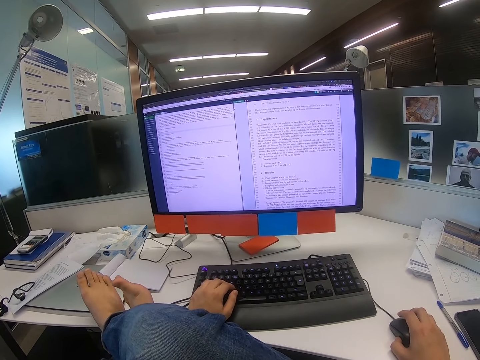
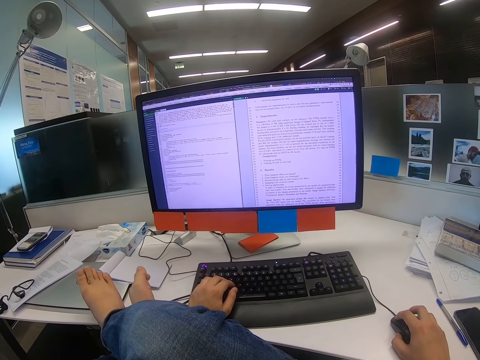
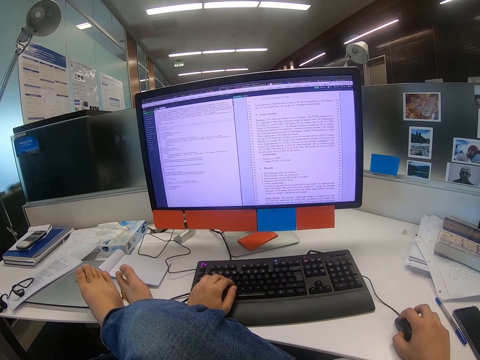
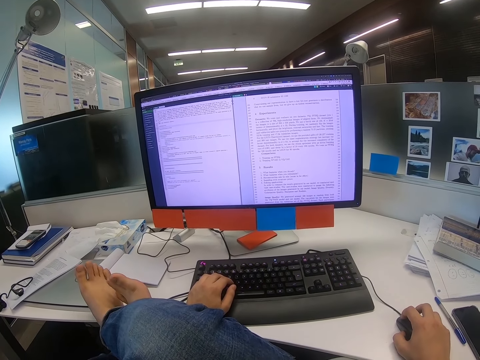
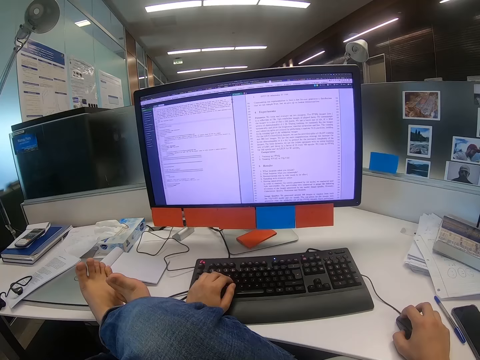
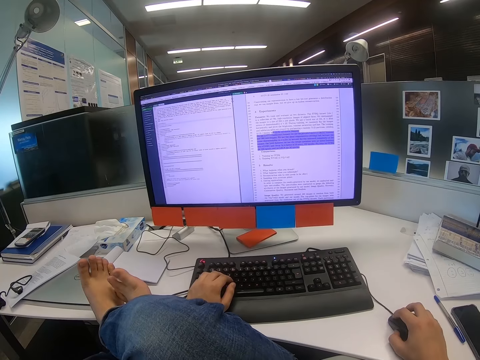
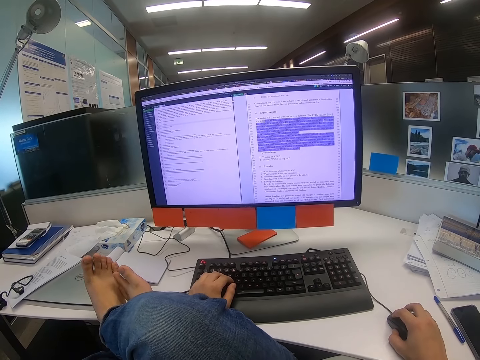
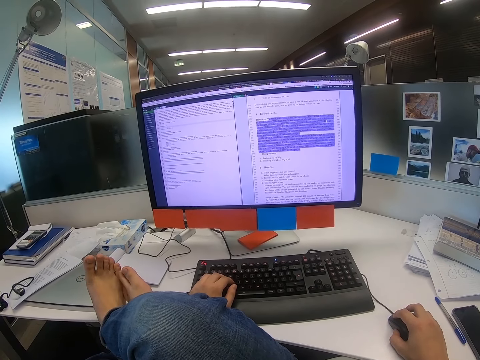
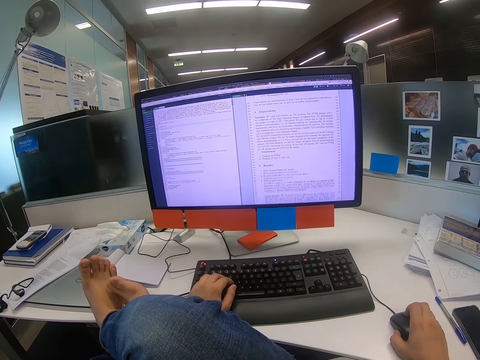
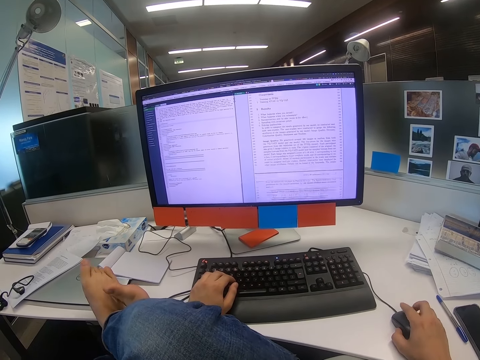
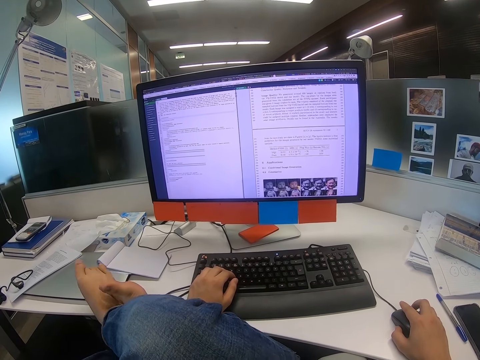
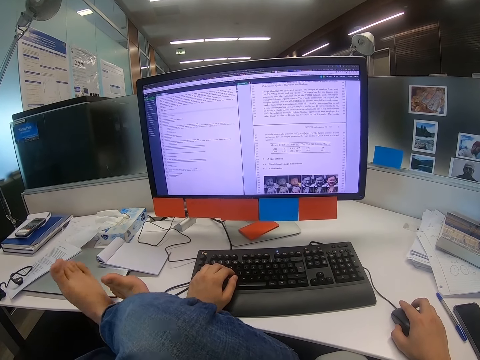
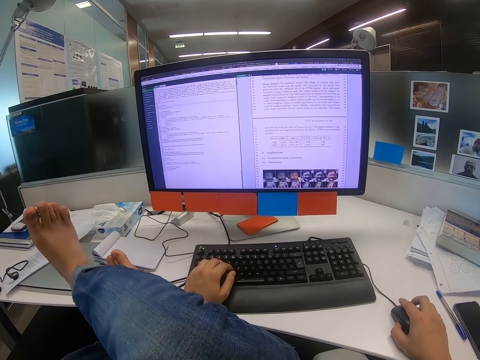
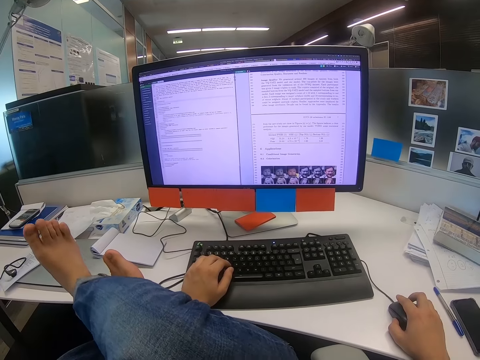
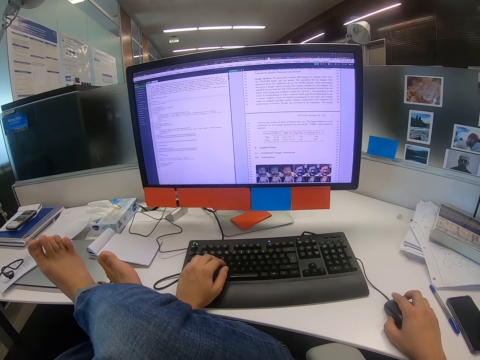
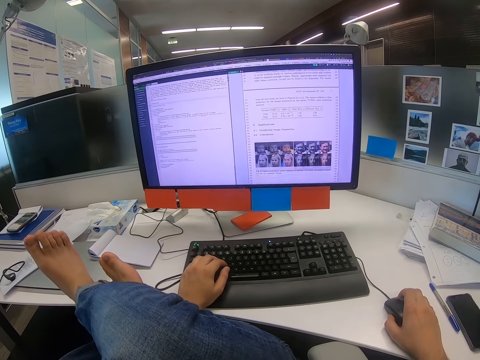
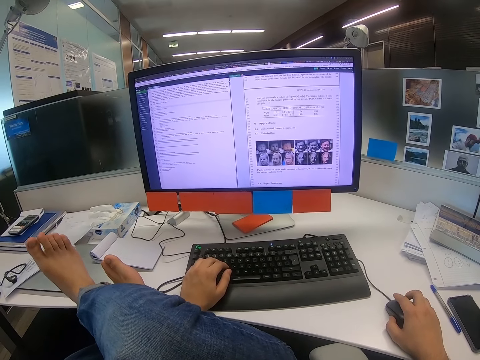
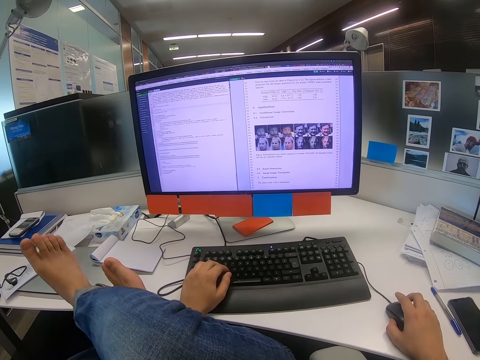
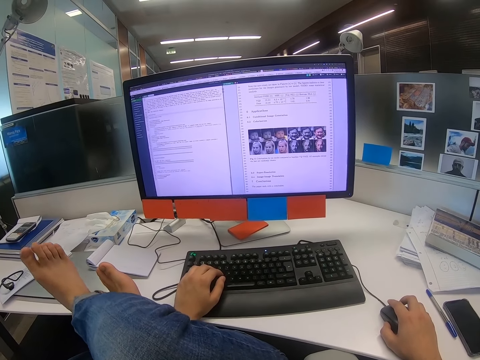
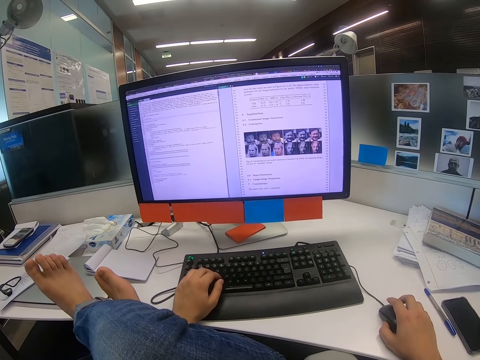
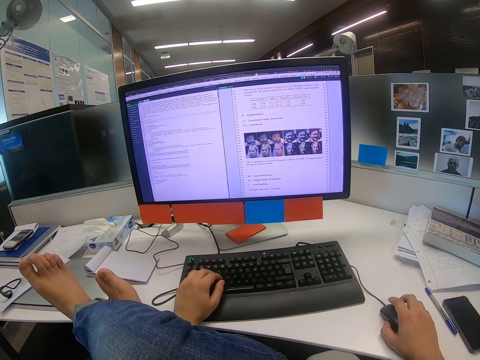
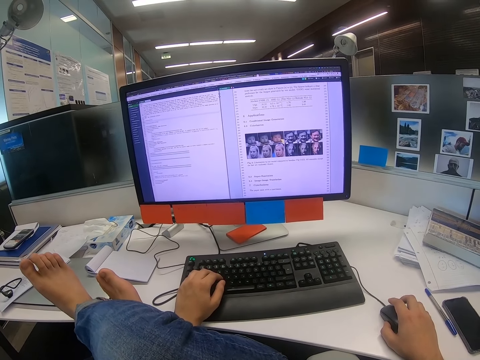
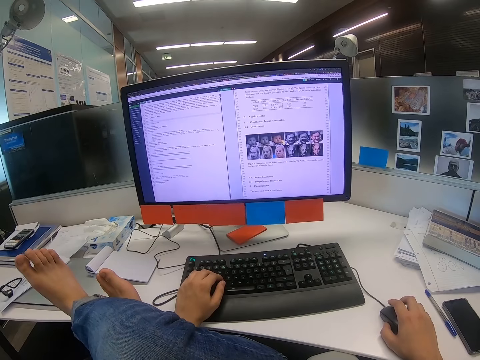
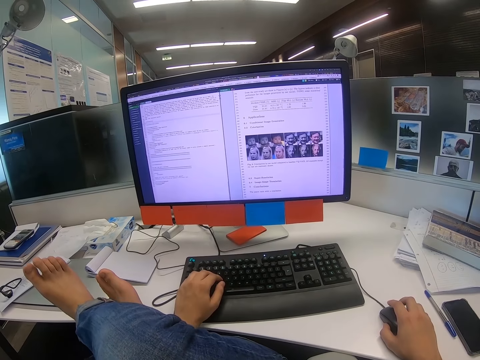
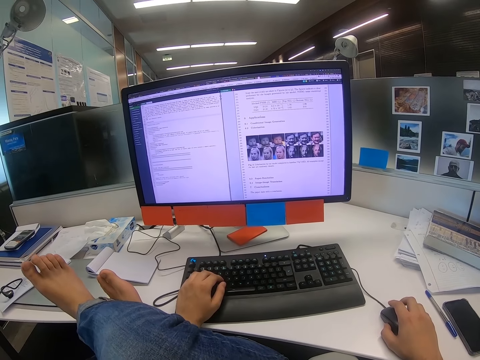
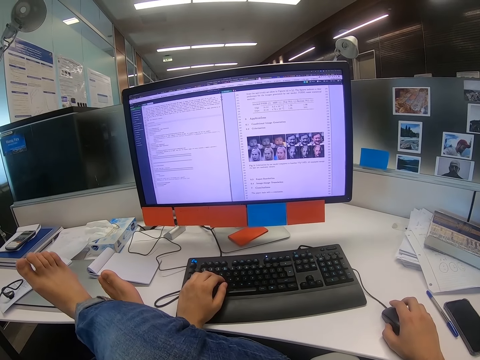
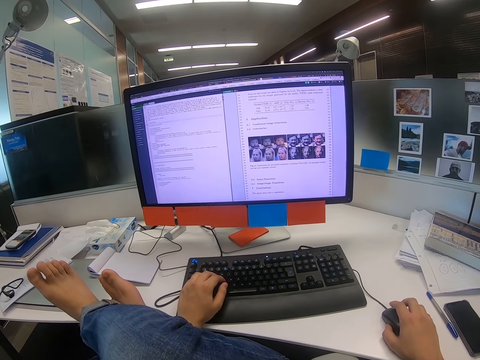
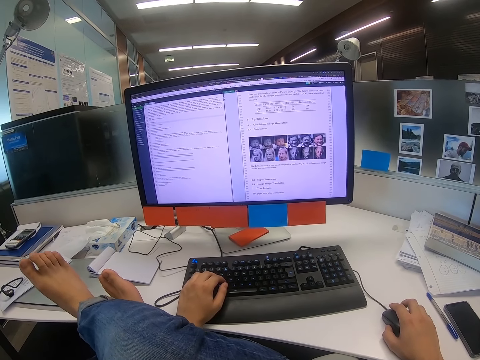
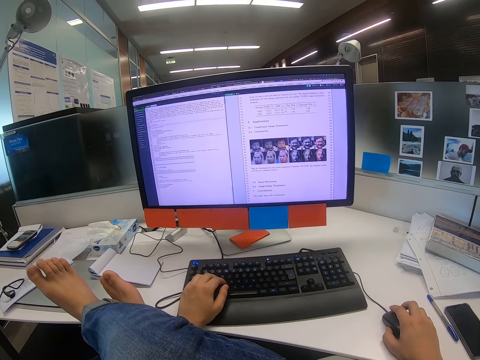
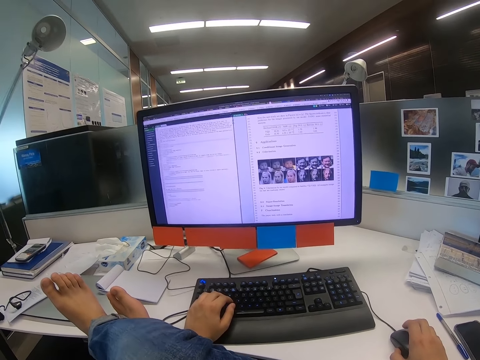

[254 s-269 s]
The camera wearer moves his right leg. He scrolls the scroll wheel with the right hand. He shakes the right leg upon the table. He moves his right leg.

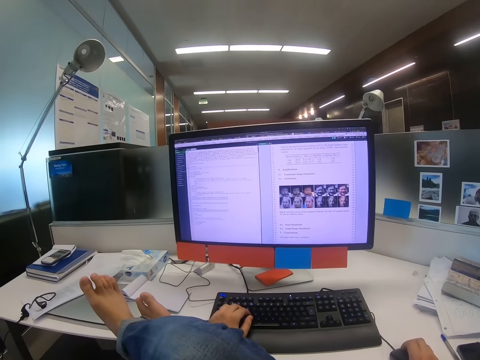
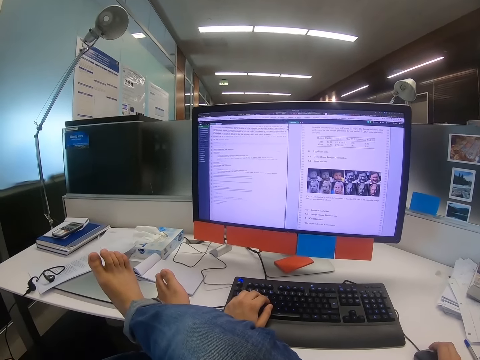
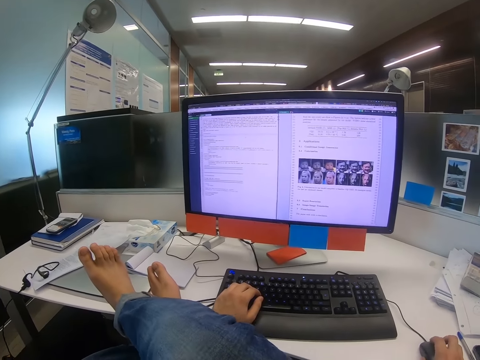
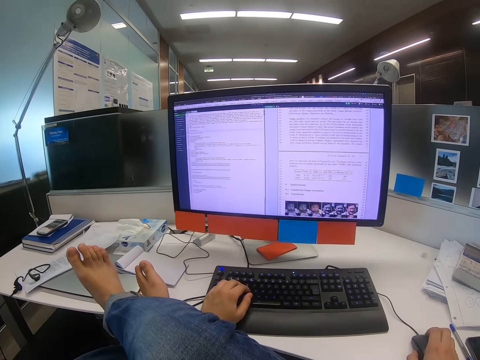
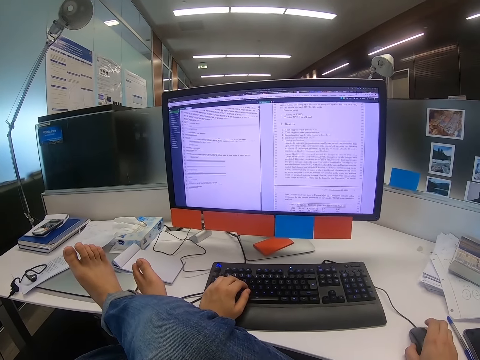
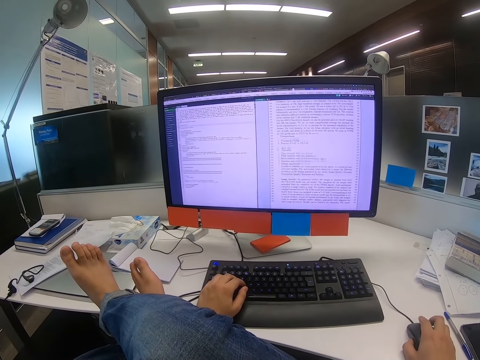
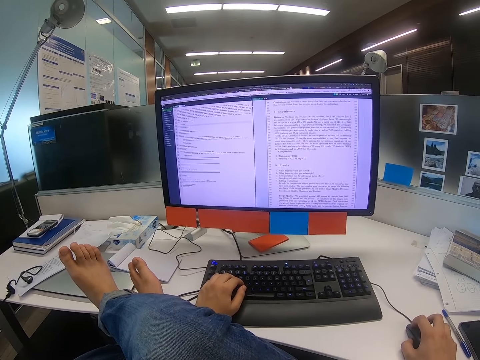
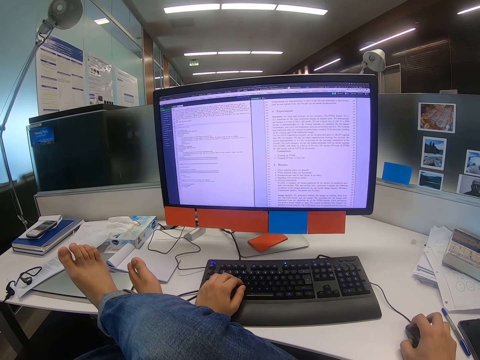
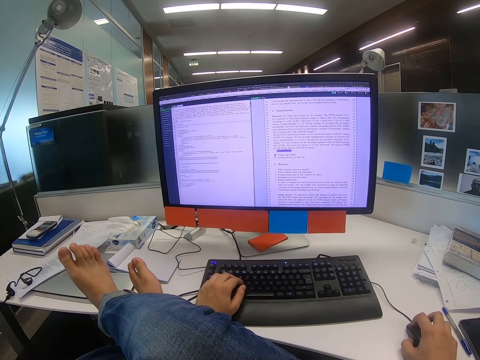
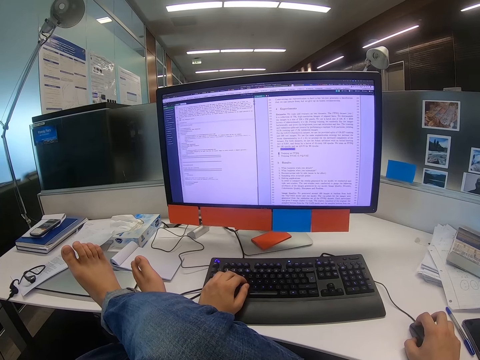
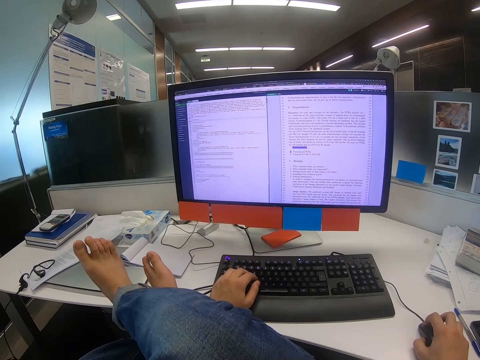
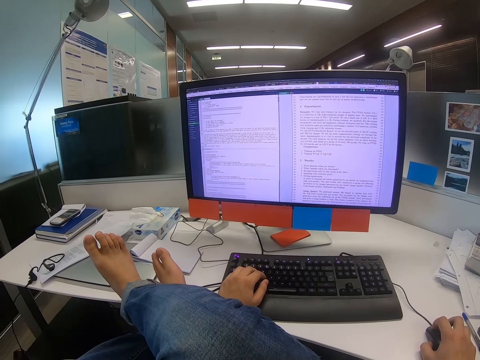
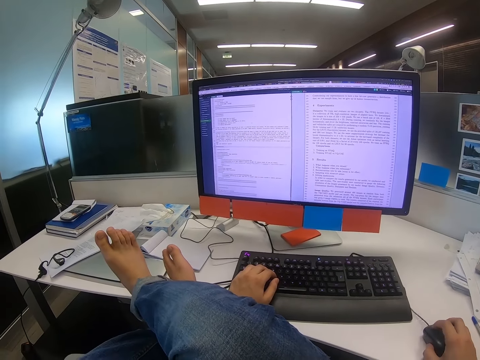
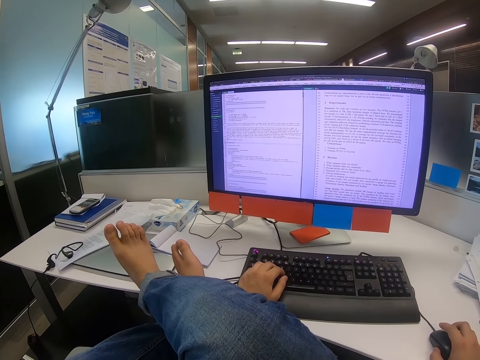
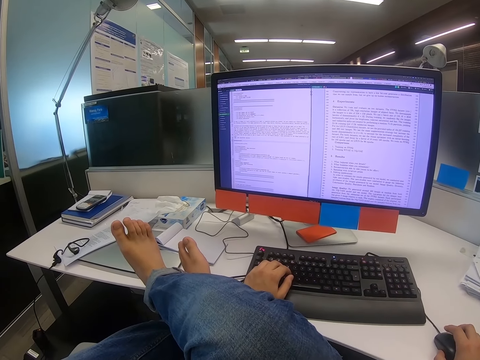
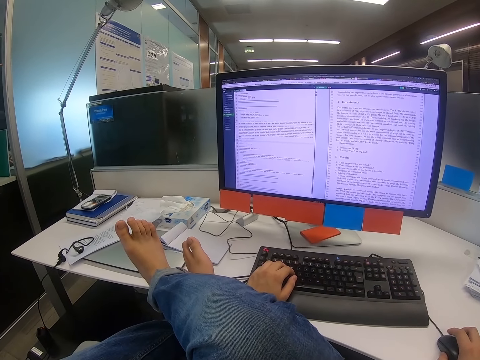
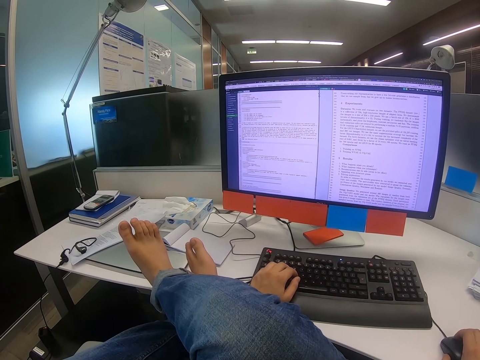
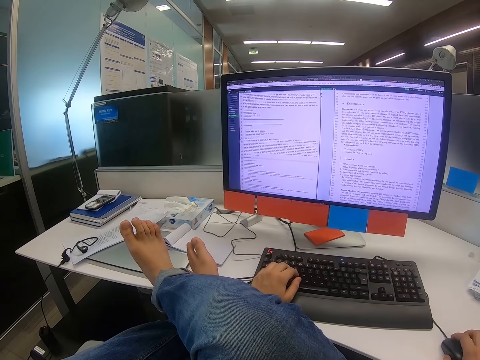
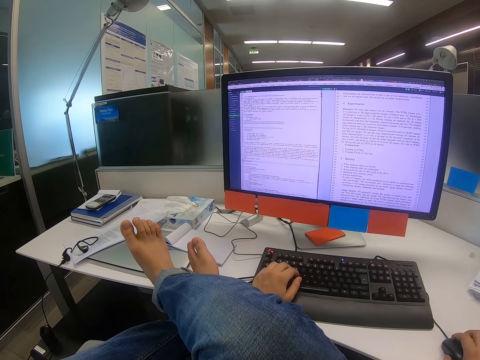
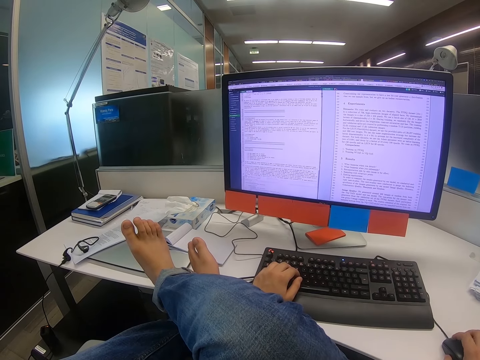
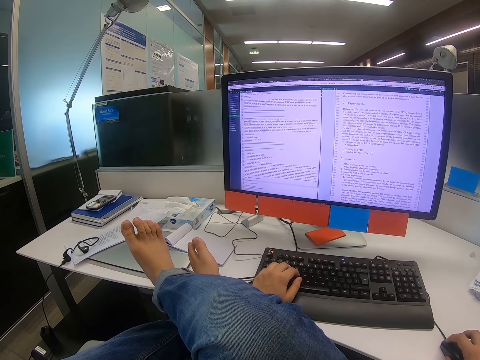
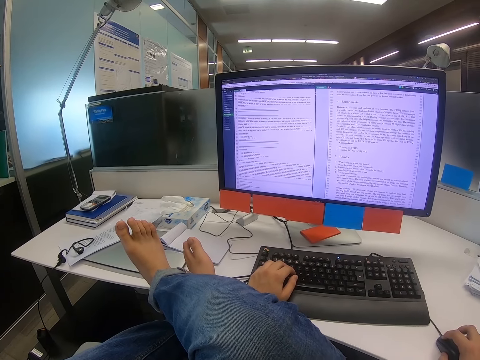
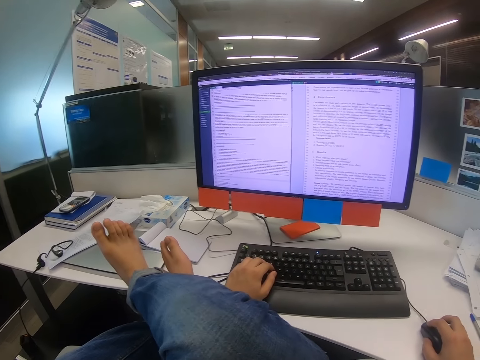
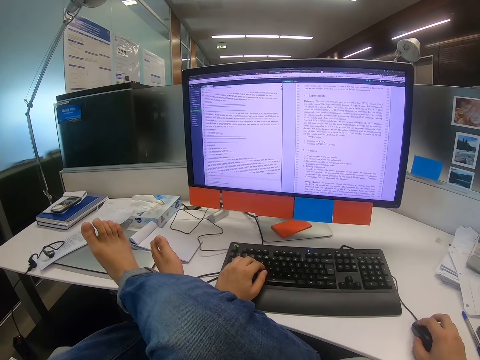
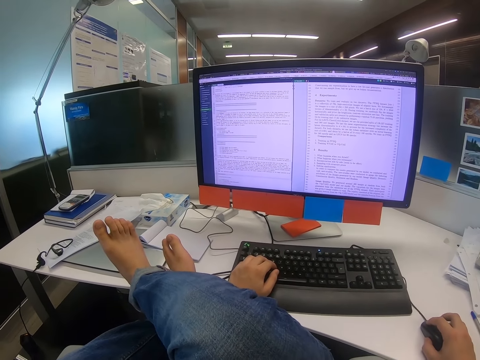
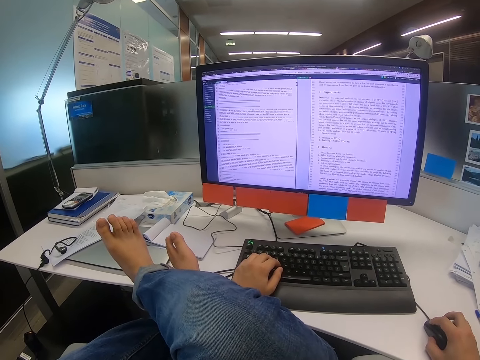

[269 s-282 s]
The camera wearer looks around. They operate the computer. They scroll the scroll wheel with the right hand.
